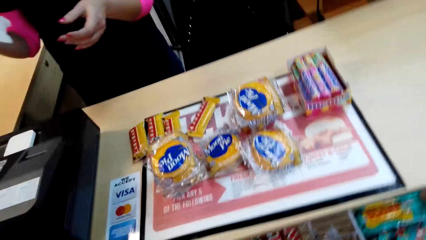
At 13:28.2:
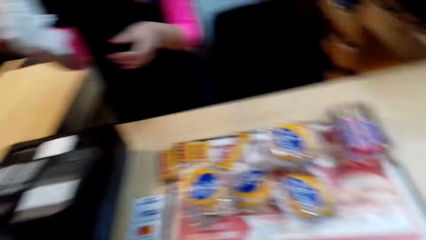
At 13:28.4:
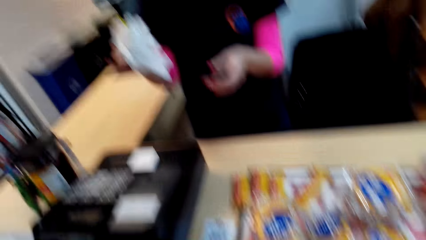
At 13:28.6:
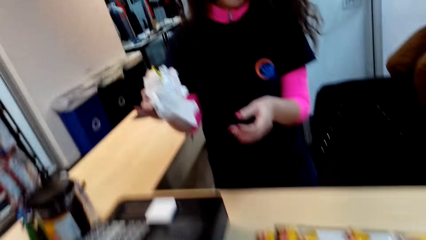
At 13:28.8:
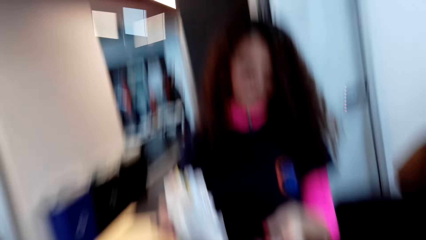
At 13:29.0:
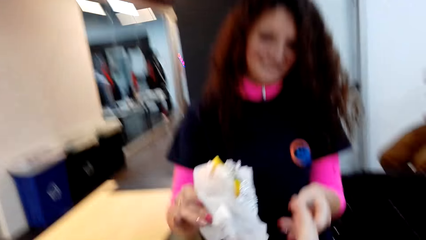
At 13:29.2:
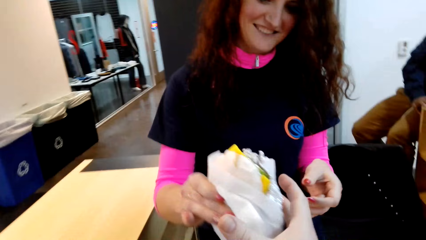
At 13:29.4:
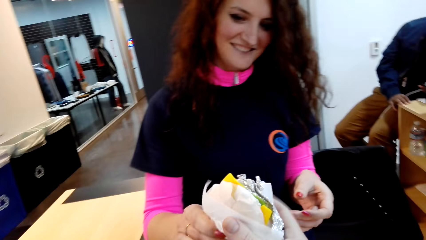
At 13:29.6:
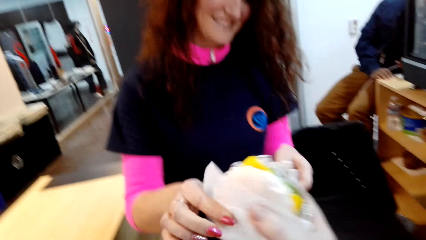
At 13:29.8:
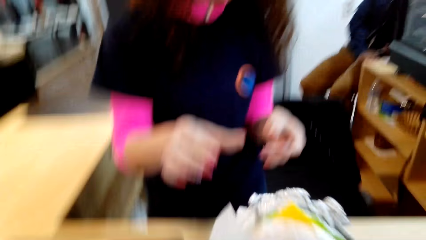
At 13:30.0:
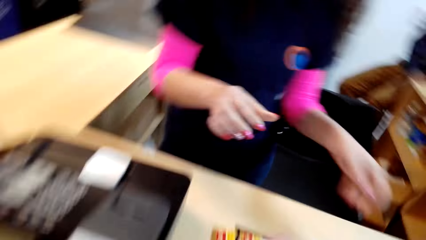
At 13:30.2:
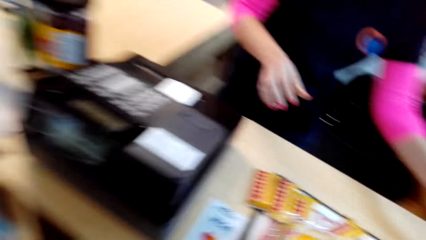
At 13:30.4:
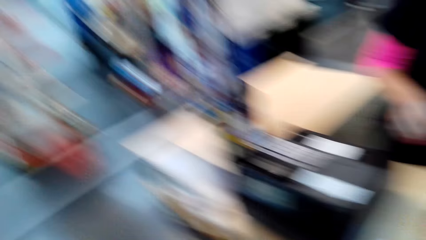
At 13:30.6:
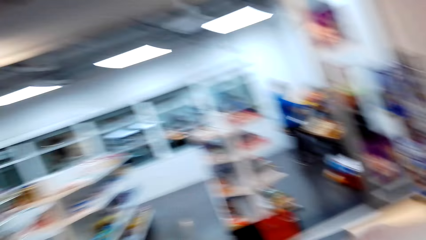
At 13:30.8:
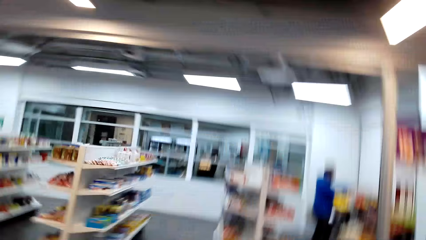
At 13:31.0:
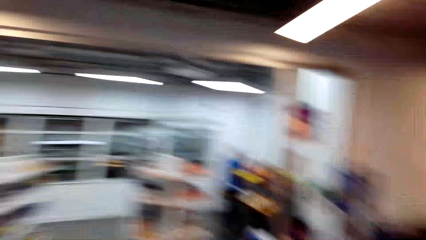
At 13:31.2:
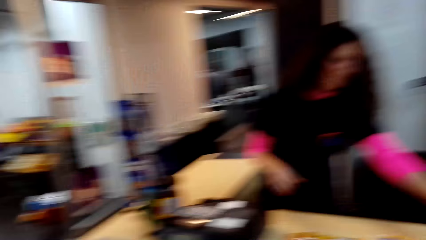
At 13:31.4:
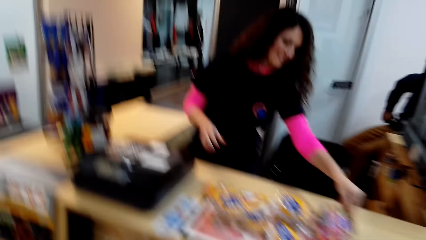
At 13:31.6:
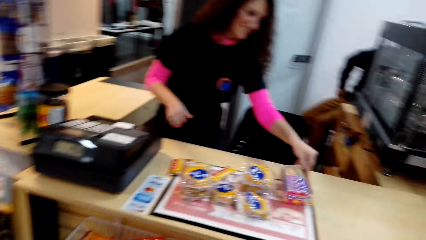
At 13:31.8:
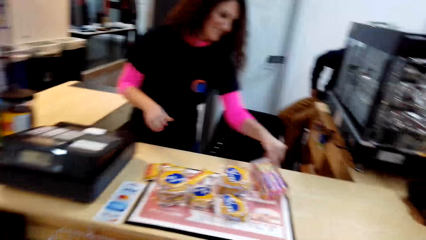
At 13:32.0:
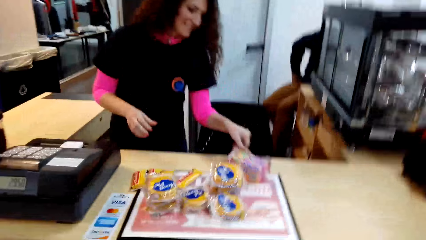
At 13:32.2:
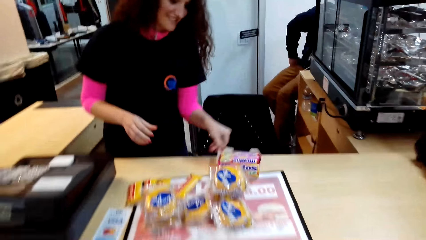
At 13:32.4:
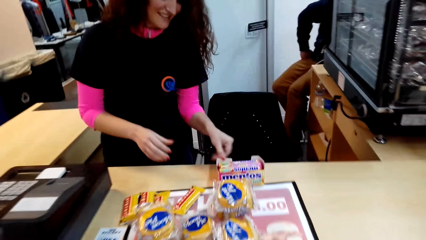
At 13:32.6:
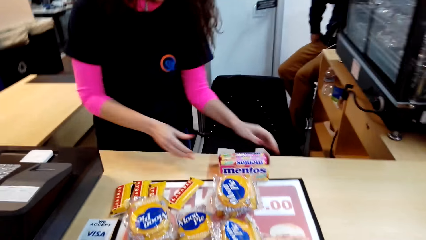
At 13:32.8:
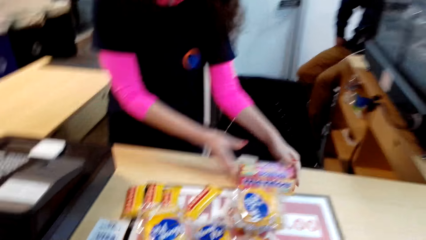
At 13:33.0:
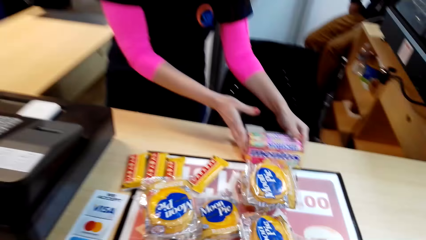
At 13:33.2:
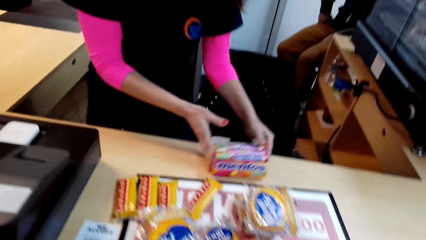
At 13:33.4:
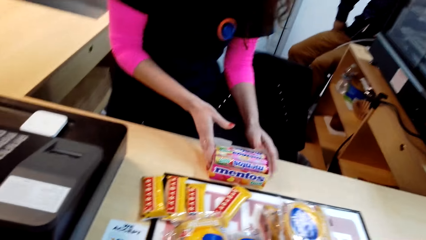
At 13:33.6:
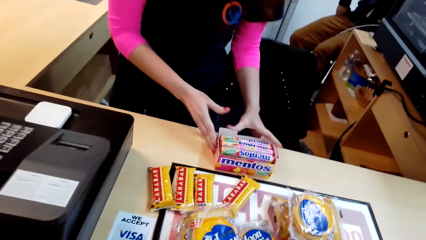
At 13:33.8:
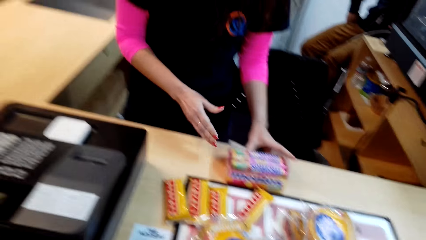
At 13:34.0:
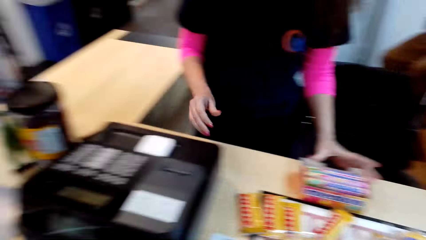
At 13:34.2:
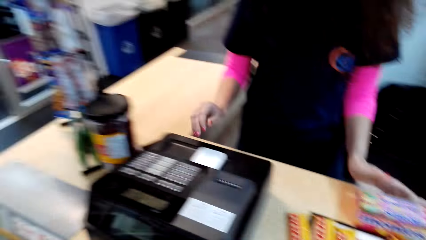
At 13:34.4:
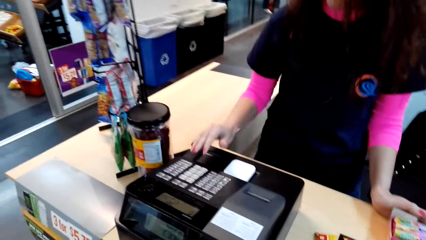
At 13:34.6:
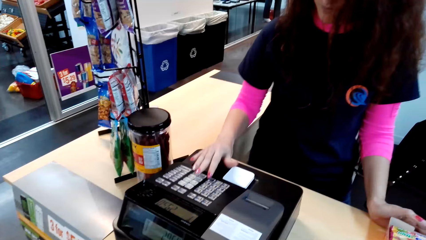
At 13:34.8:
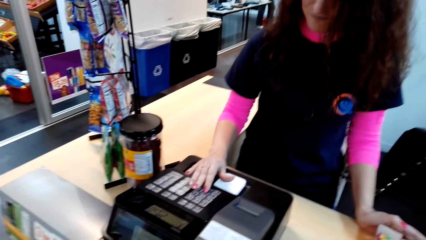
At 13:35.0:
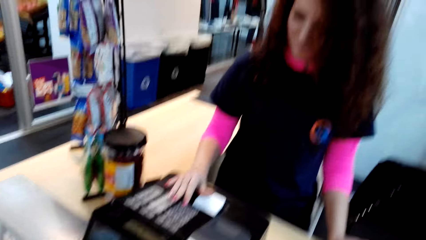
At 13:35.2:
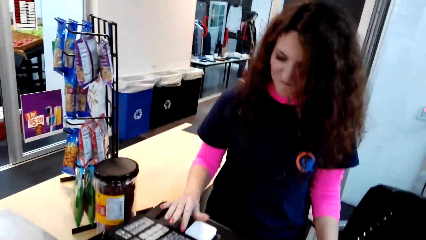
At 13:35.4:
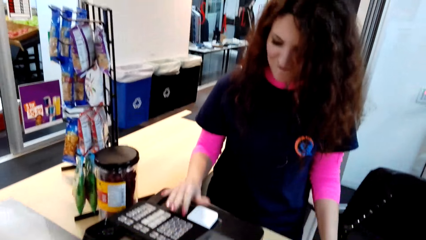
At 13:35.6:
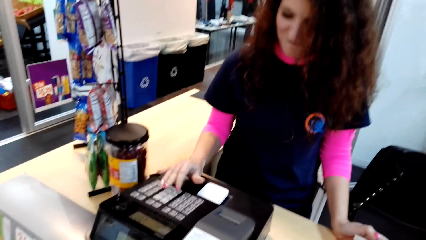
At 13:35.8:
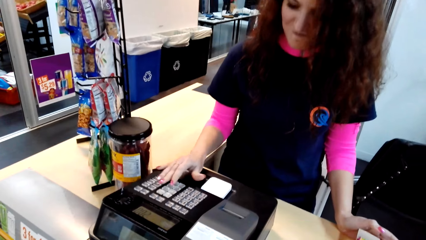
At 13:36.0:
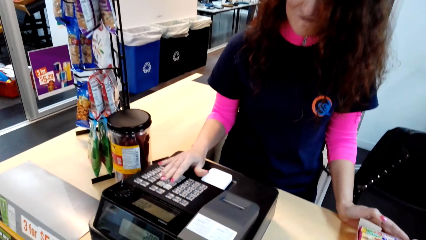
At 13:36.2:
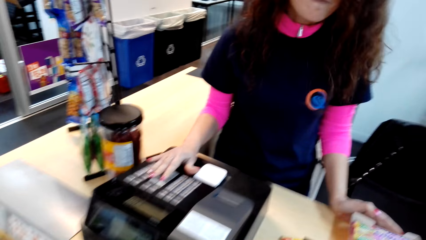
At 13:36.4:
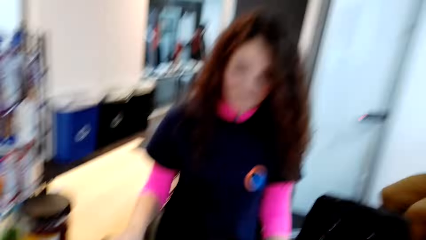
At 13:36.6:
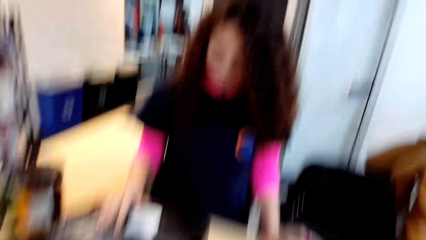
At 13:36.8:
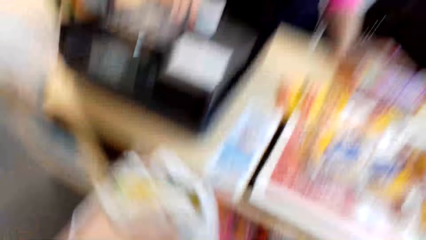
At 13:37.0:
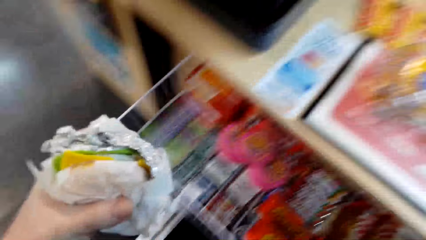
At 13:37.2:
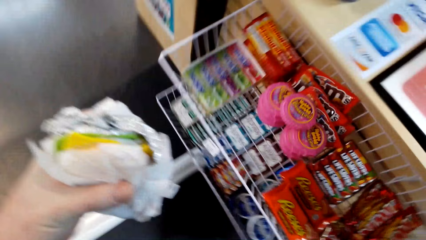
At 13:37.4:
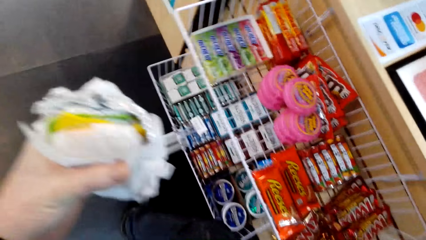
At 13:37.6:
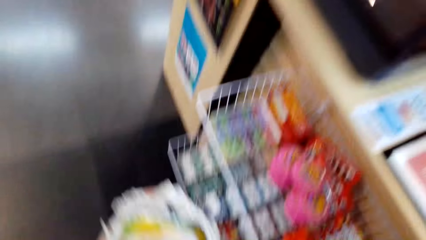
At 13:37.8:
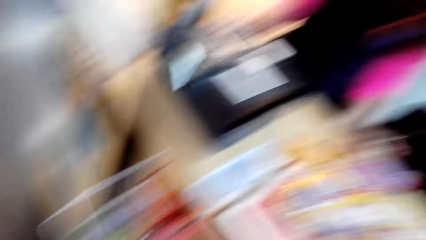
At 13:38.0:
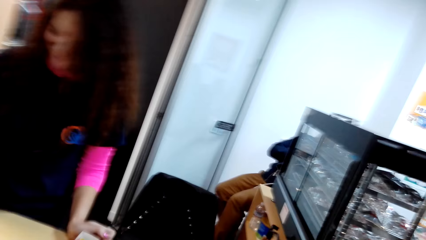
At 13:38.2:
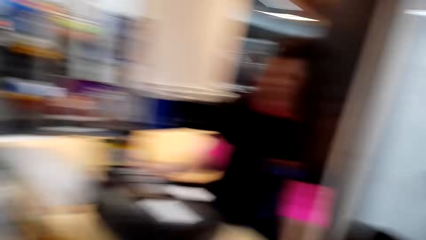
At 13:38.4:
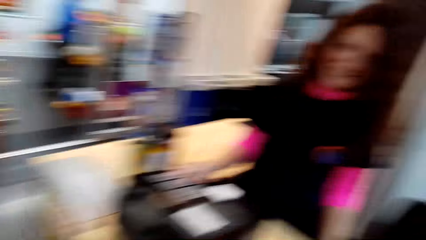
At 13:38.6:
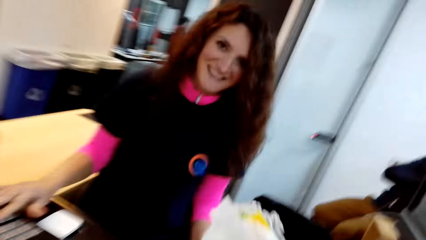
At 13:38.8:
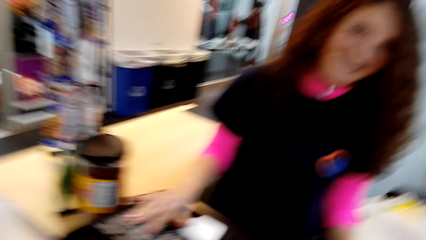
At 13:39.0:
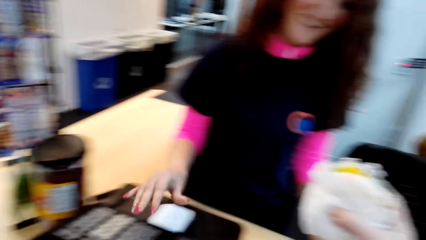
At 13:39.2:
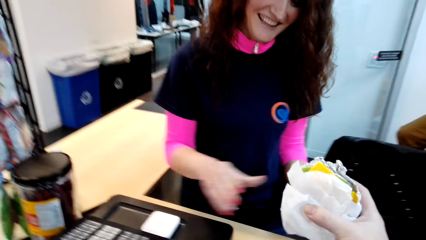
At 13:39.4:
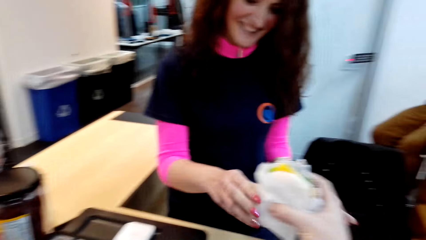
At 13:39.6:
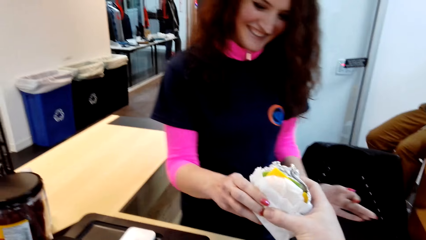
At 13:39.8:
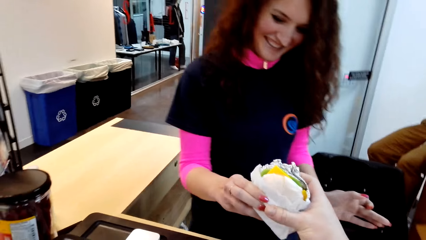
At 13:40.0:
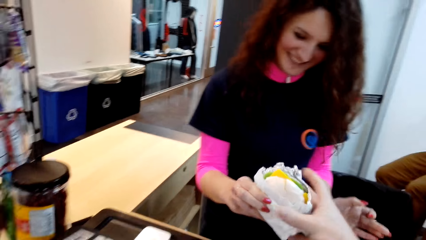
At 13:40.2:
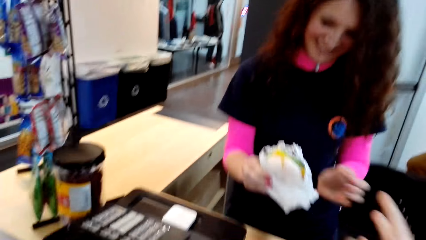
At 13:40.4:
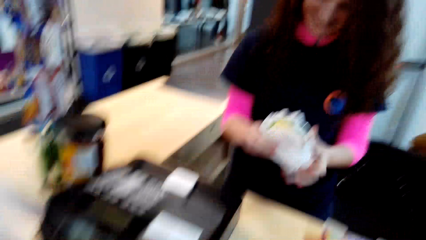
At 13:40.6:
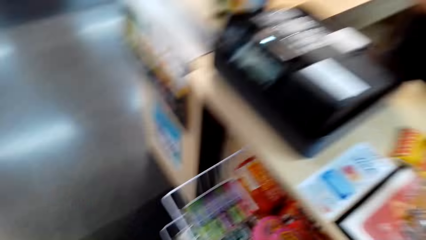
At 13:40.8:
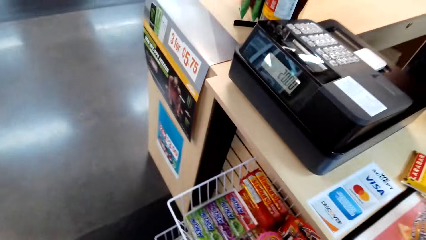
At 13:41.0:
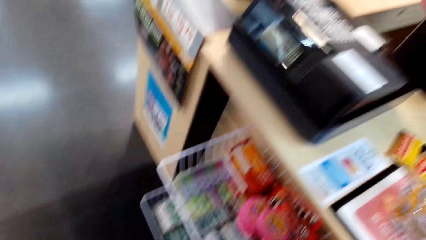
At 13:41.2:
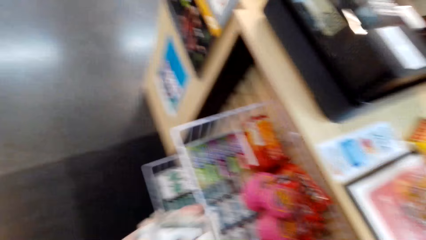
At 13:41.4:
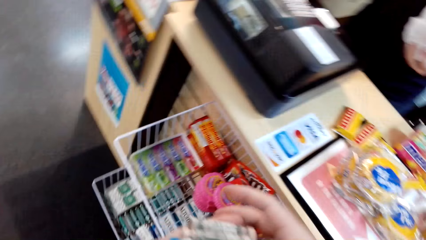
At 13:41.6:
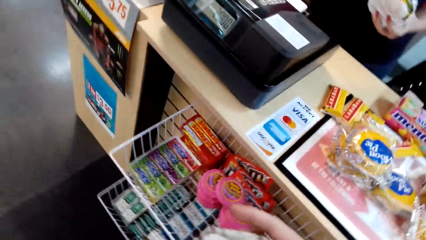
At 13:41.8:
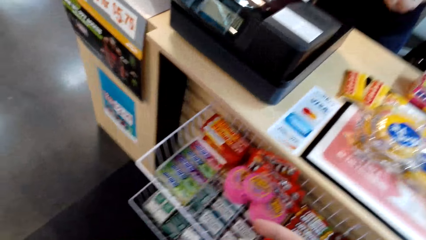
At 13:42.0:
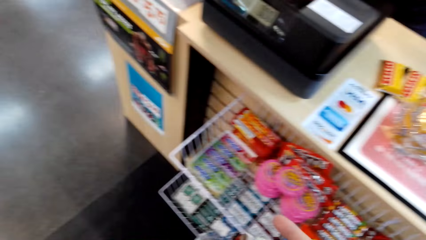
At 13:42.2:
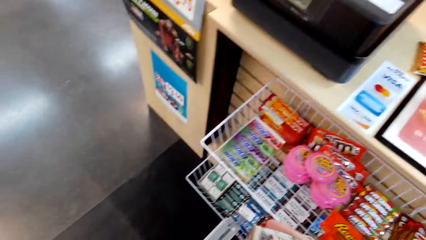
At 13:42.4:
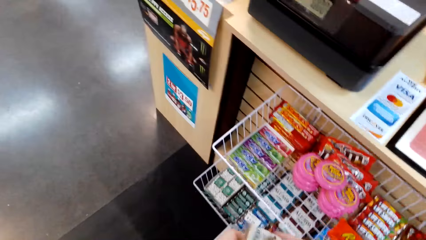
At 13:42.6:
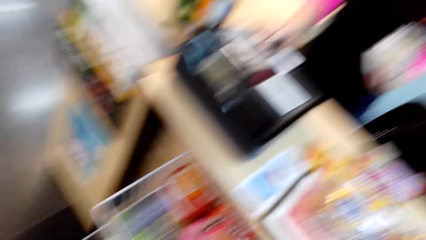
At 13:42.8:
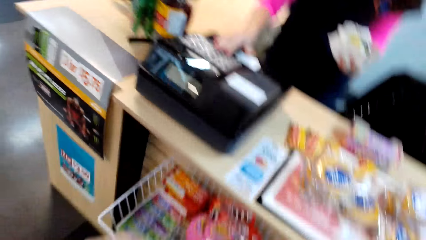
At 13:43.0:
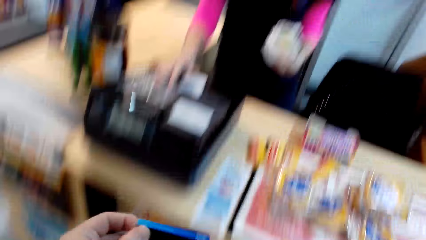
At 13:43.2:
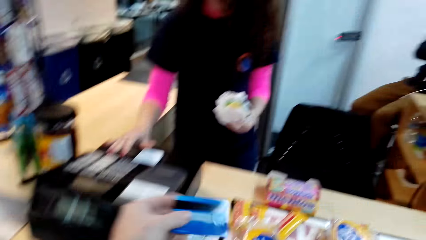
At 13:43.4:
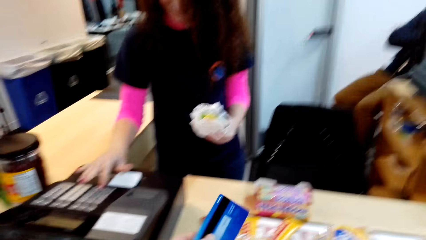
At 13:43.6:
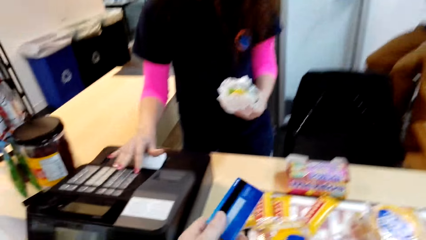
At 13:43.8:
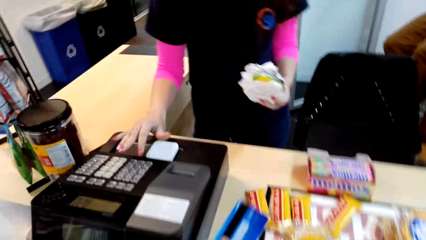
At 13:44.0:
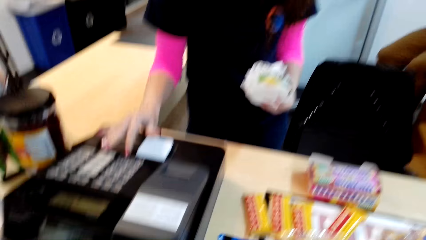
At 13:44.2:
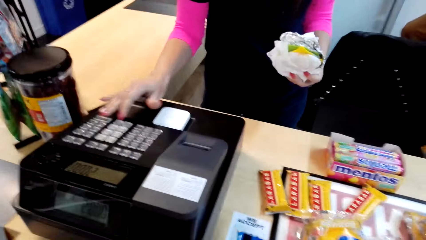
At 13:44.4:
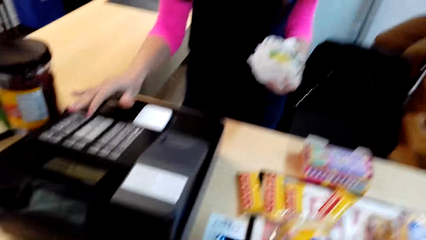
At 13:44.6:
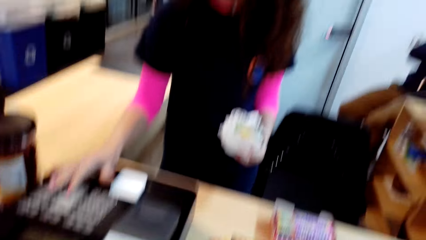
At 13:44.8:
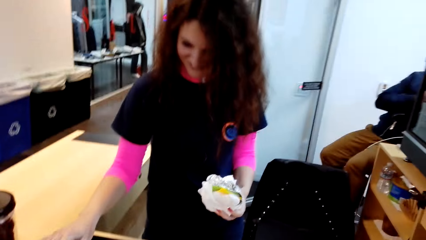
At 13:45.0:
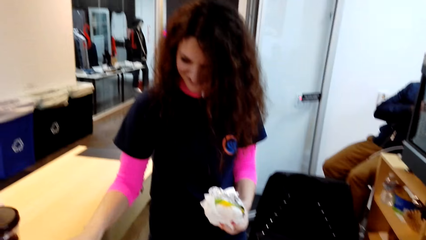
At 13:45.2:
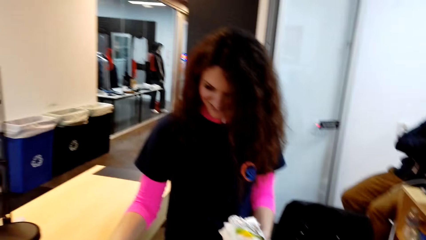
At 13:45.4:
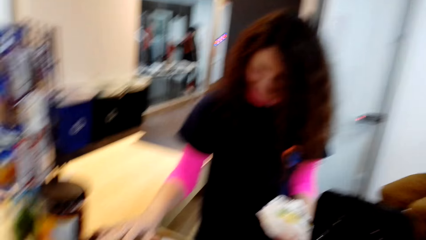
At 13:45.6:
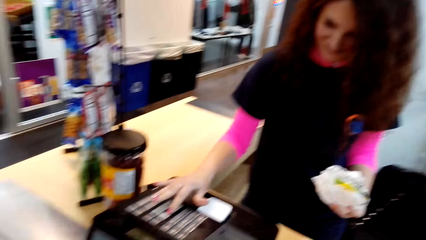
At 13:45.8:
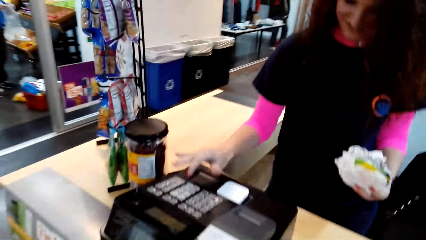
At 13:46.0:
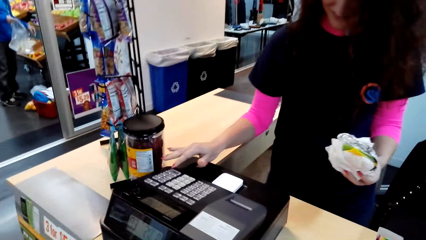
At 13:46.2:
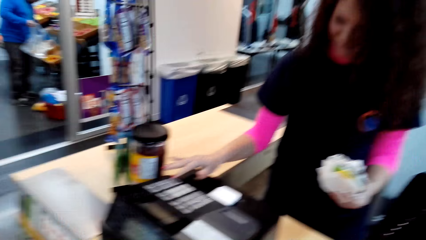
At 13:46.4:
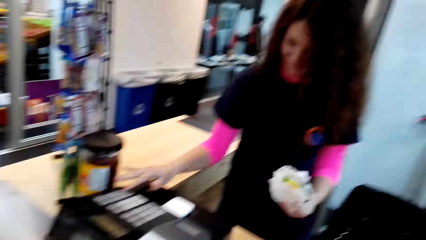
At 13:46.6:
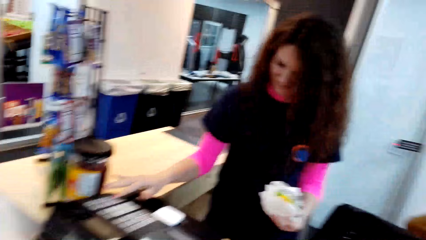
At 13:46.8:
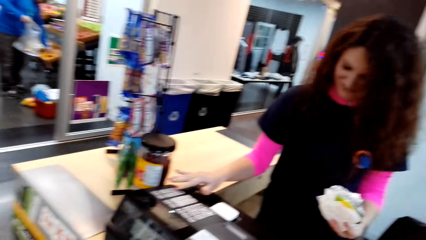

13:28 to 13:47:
The camera wearer receives some items from the lady. He looks around. The lady takes an item. The lady presses the money machine. The camera wearer looks around. He returns the items to the lady. He takes an item. He touches money in his hands. He holds a visa card. The lady presses the money machine. The camera wearer looks around.
